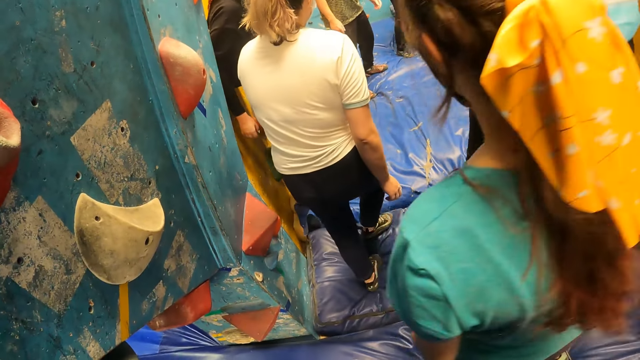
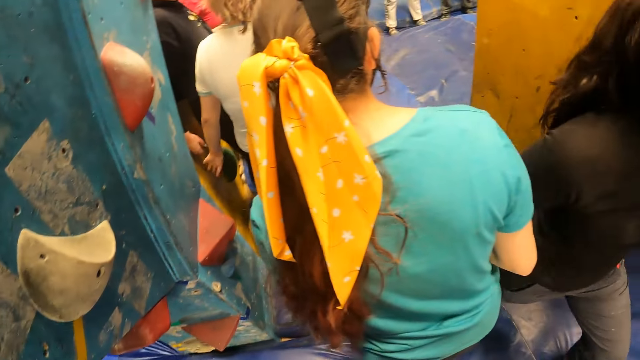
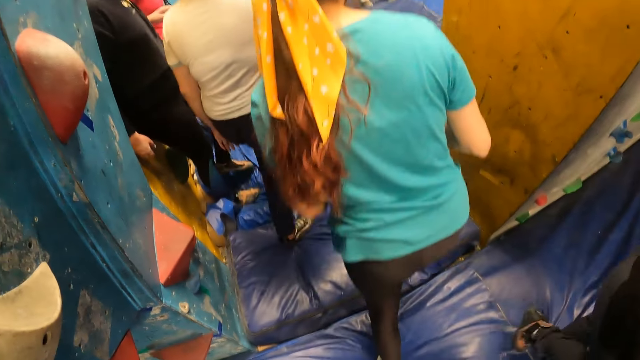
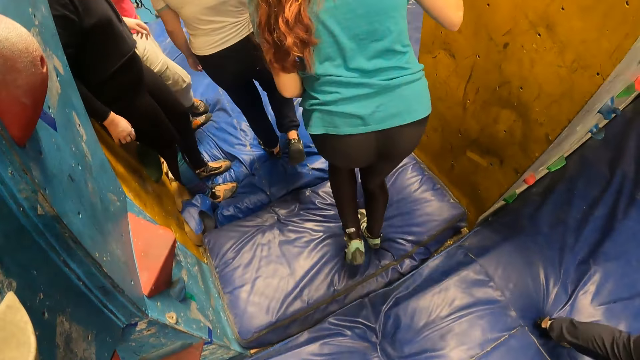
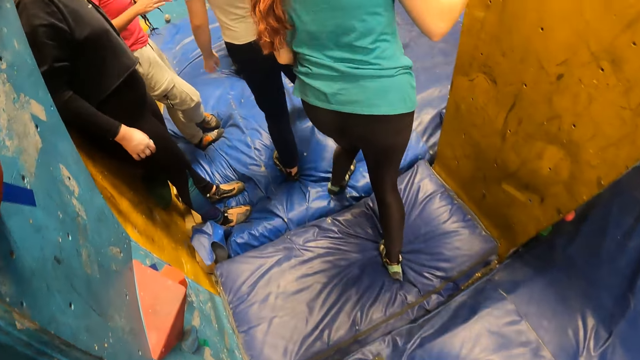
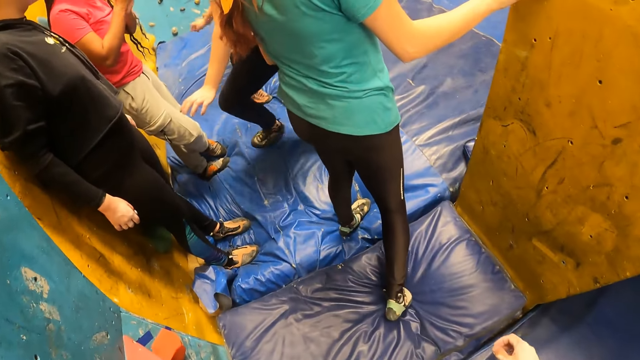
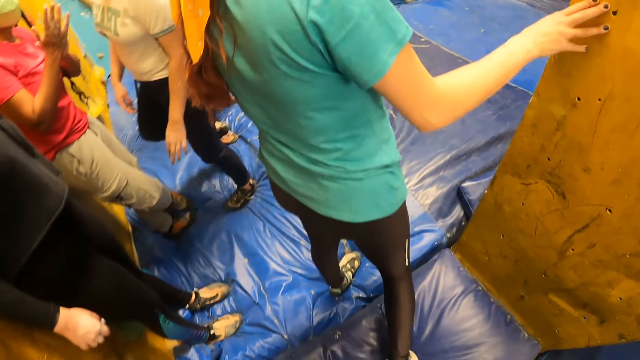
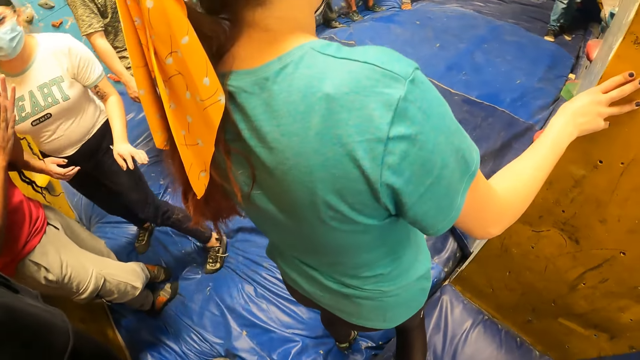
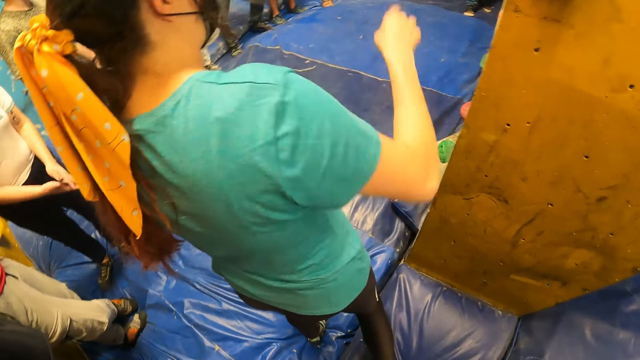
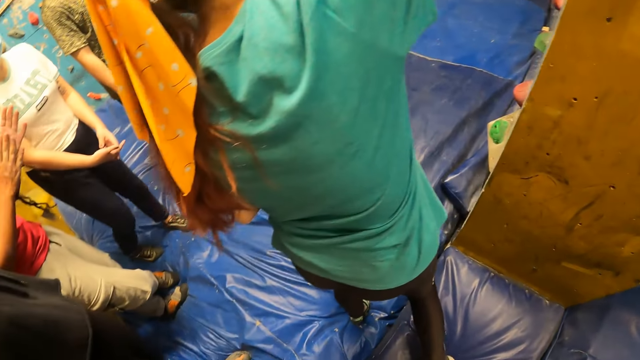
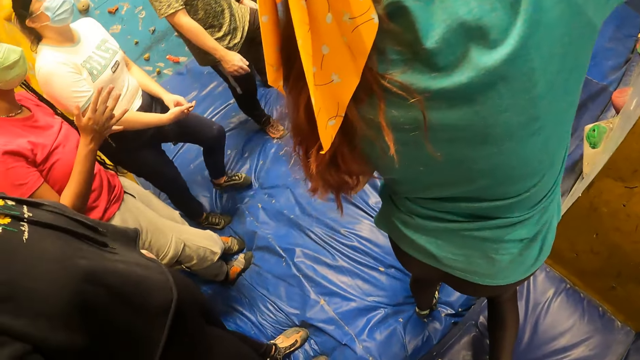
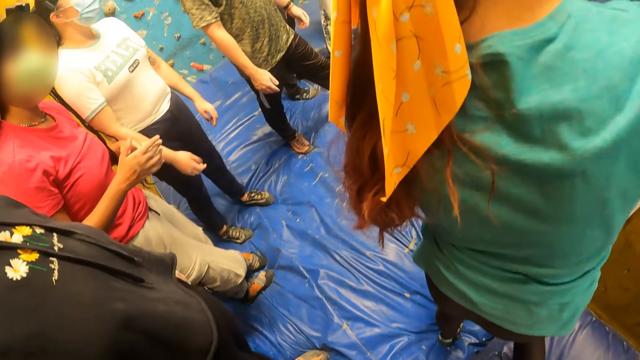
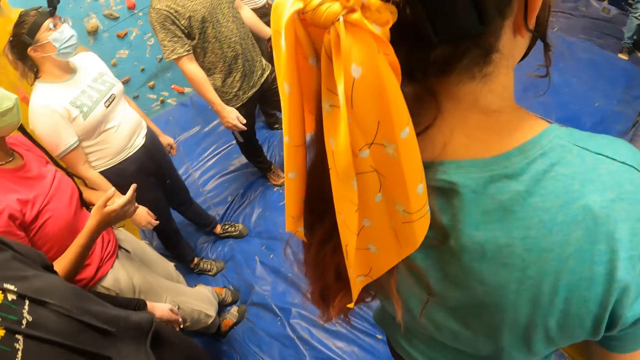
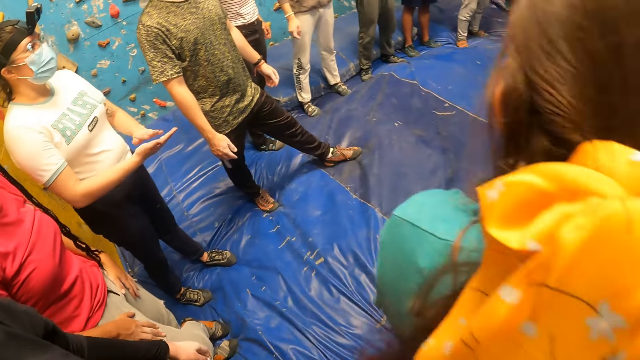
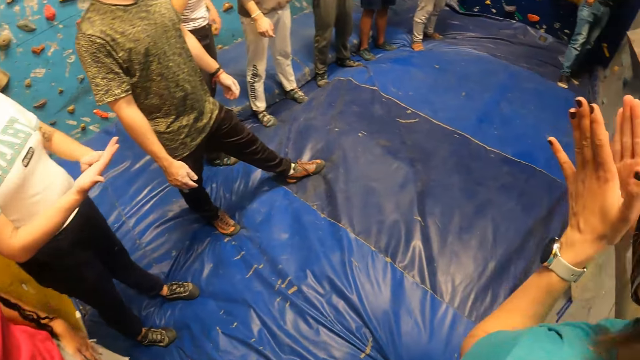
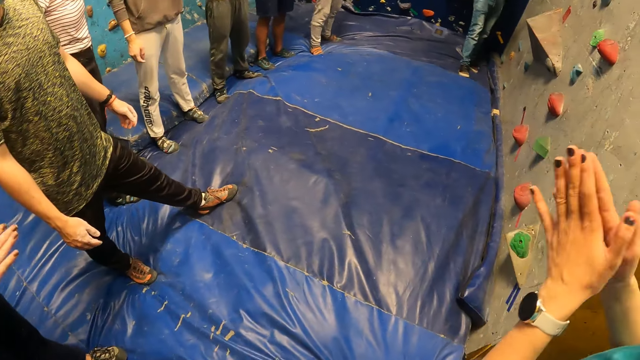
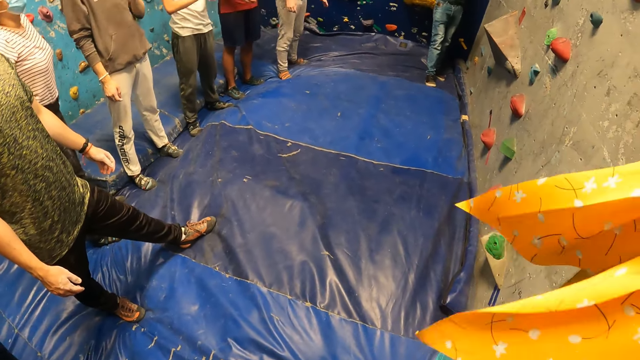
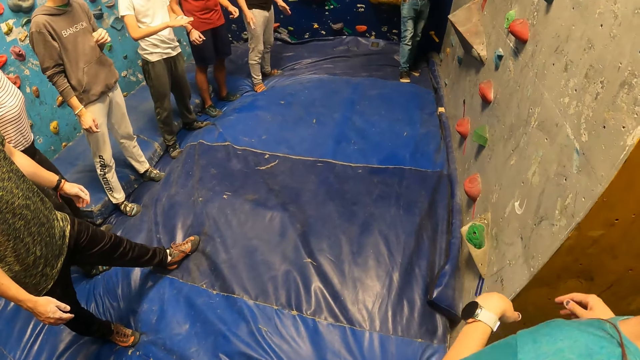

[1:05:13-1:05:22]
A woman touches a wooden wall with her right hand. The woman raises her hand. The woman interacts with a group of people. The woman claps her hands.

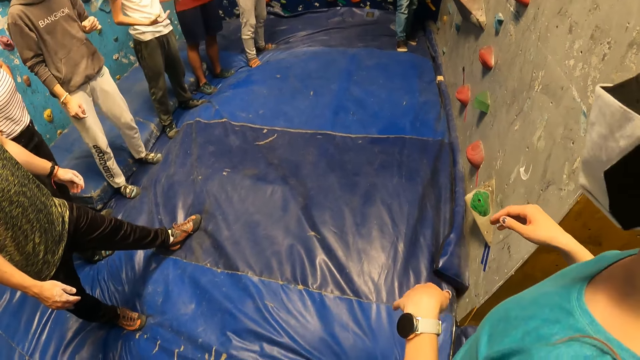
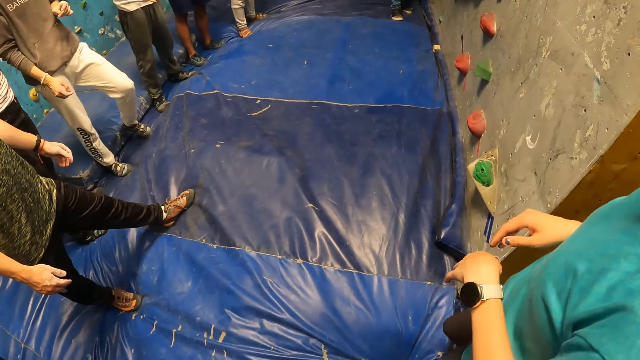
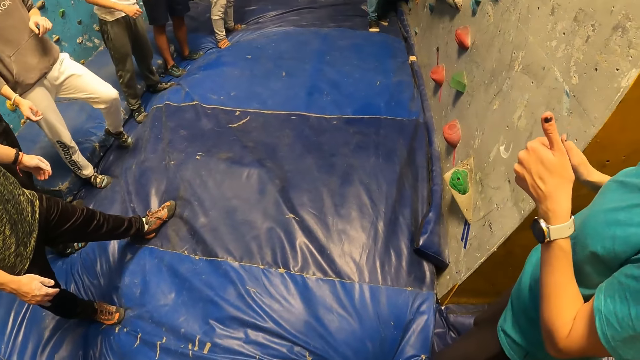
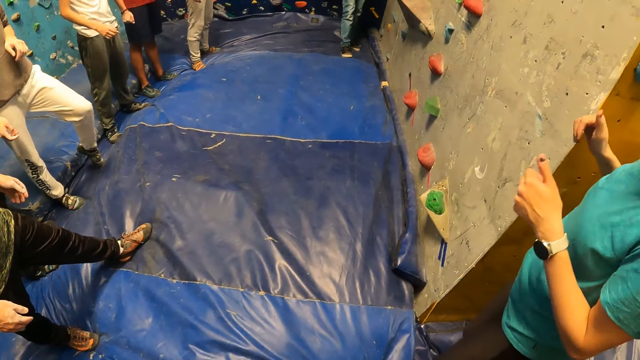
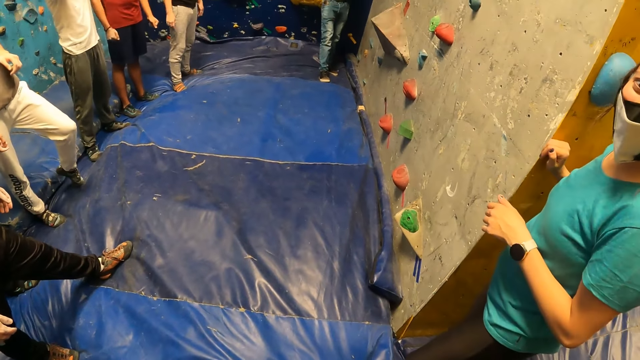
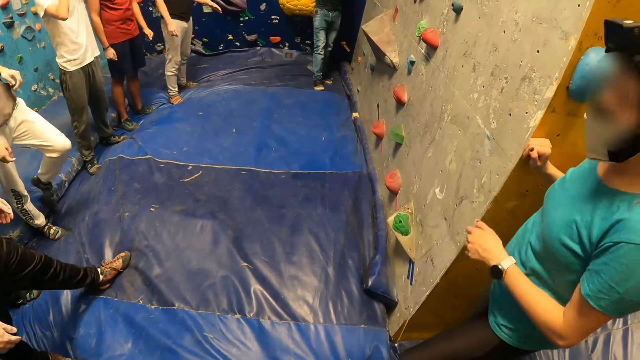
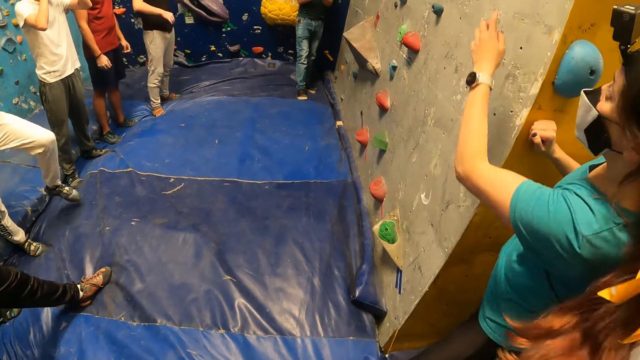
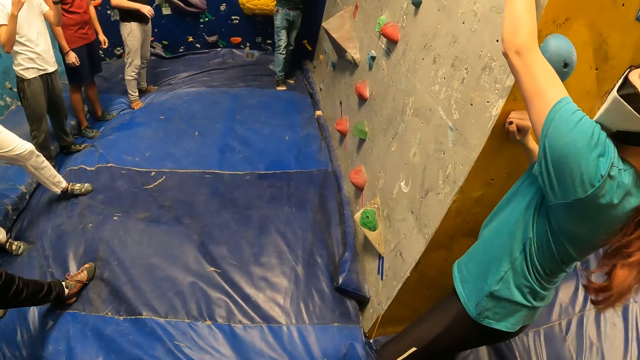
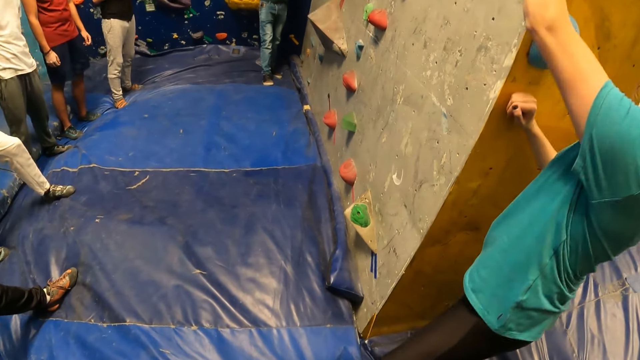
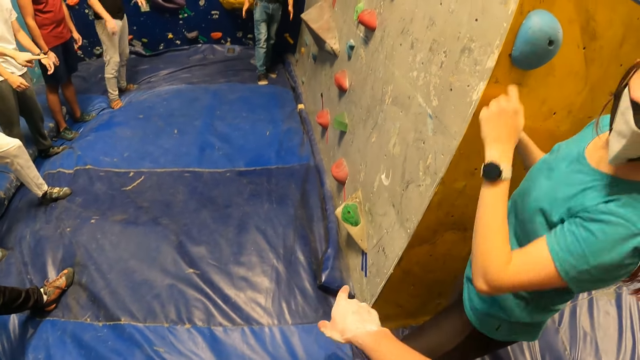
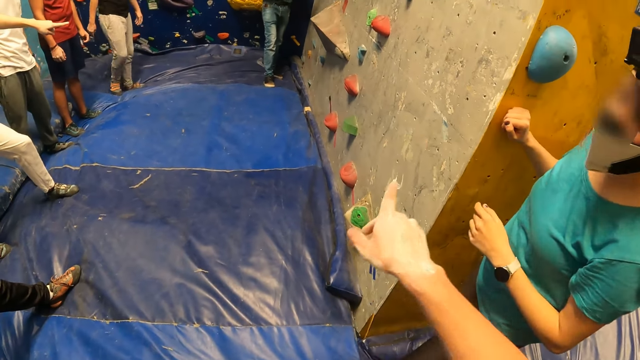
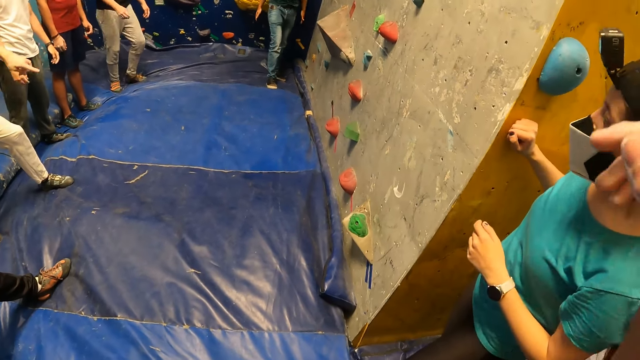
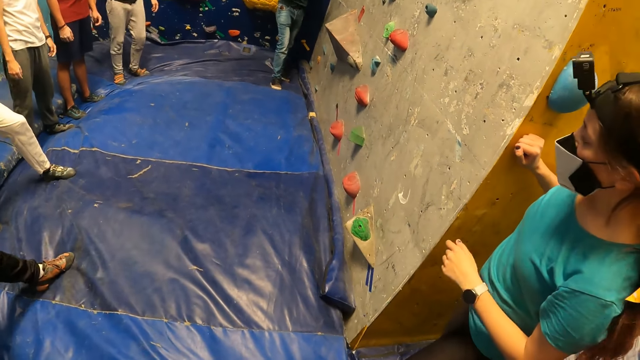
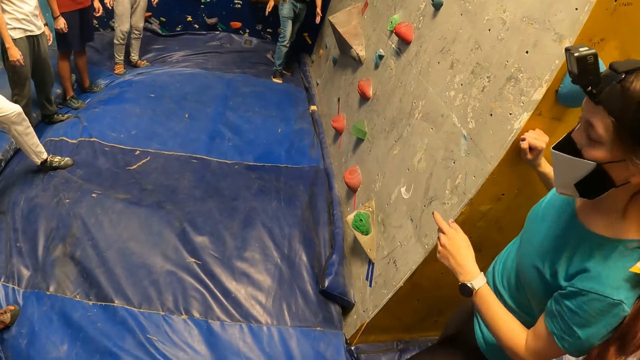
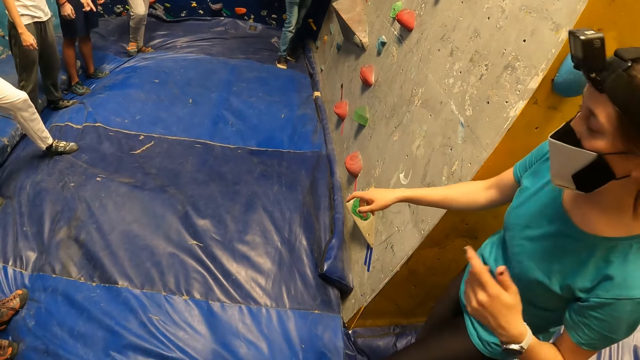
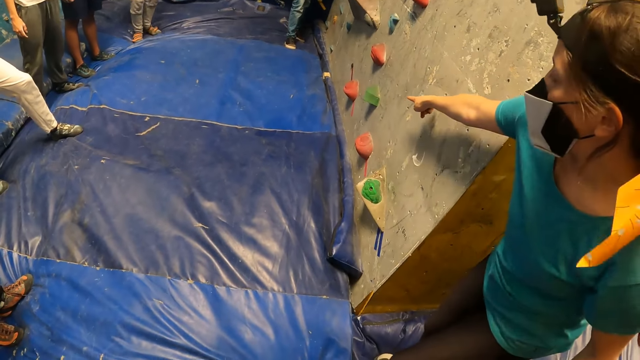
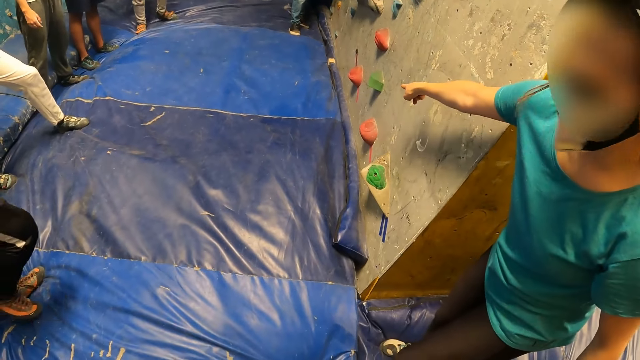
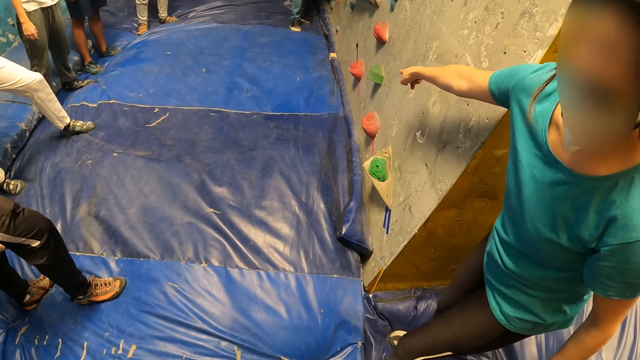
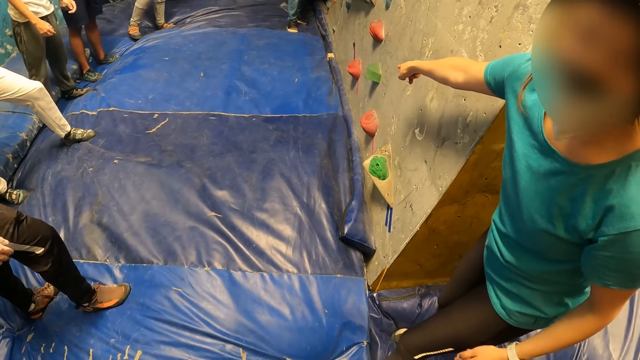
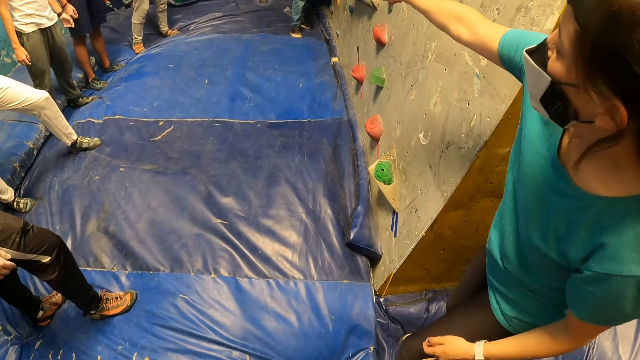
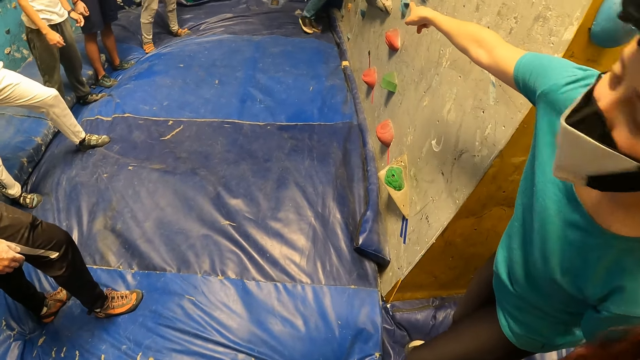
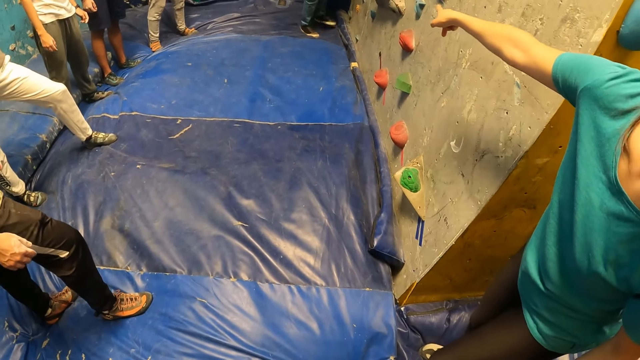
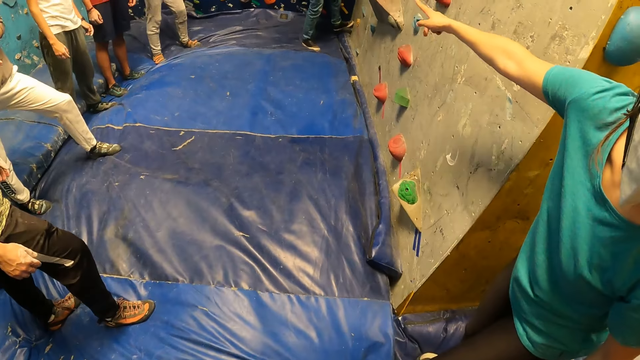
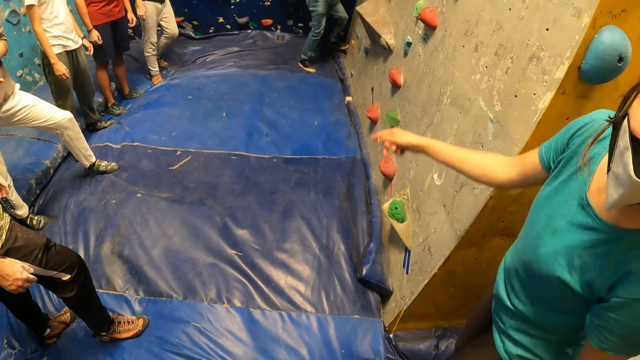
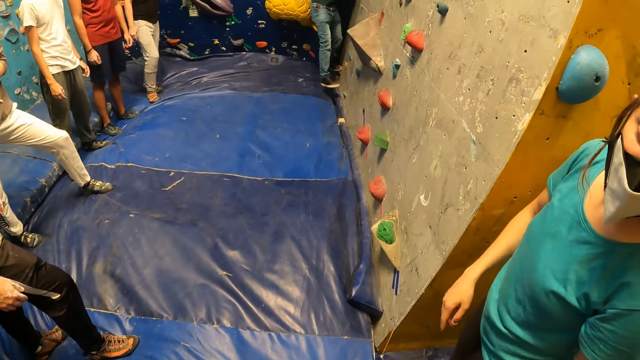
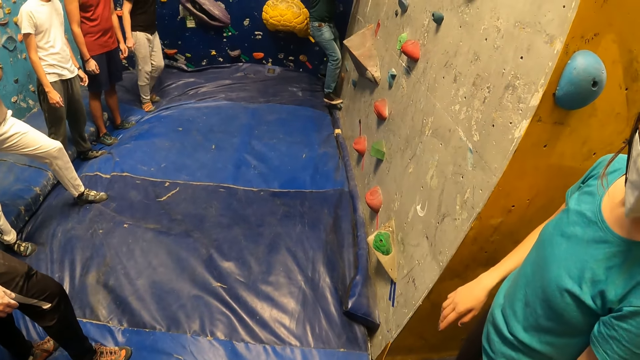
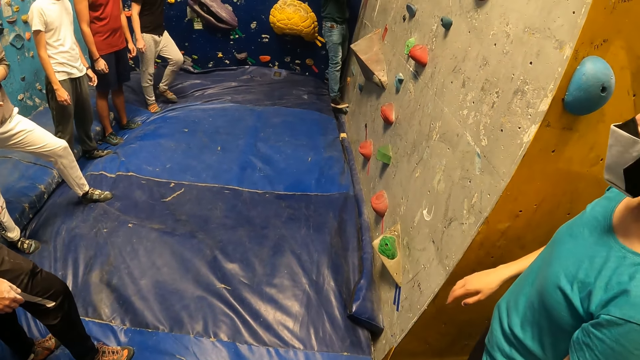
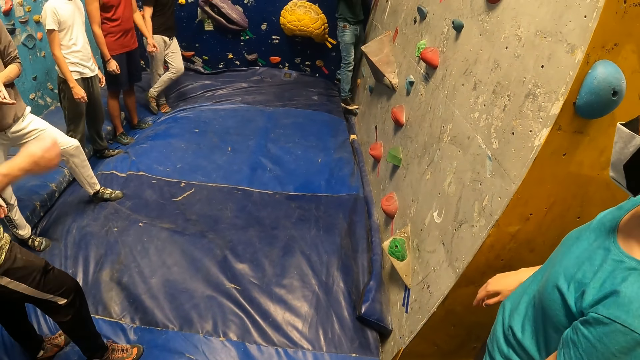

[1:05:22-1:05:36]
A person thumbs up and raises her hands. A woman interacts with the camera wearer. The camera wearer points at the wooden wall. The person points at the climbing rocks. A man climbs a bouldering wall with both hands.
